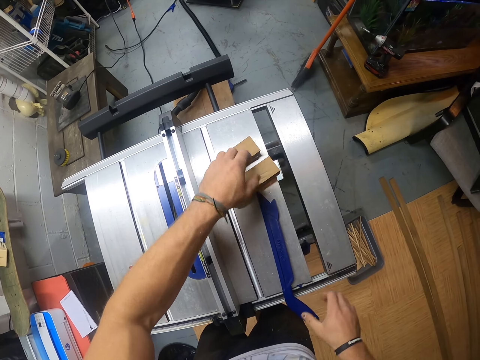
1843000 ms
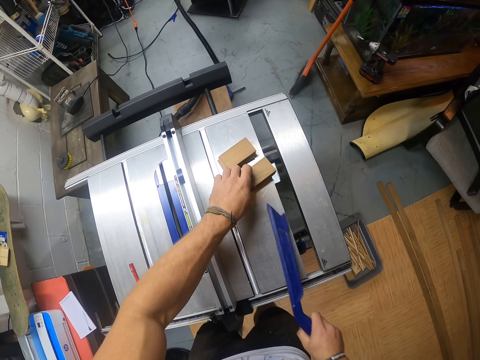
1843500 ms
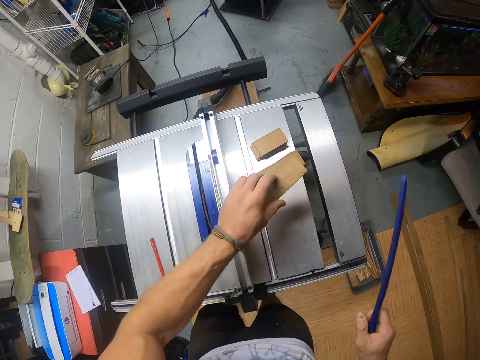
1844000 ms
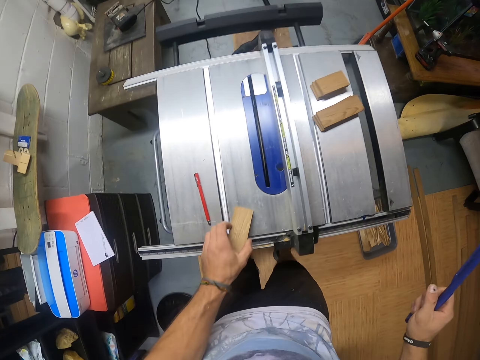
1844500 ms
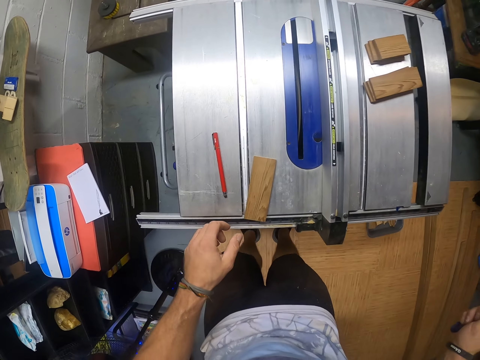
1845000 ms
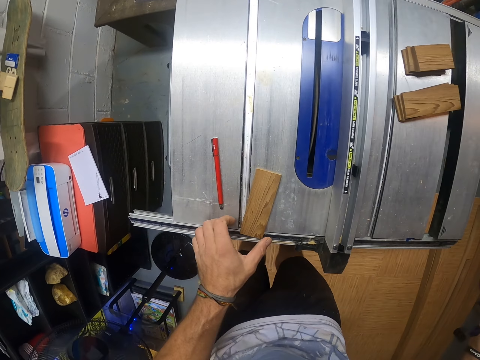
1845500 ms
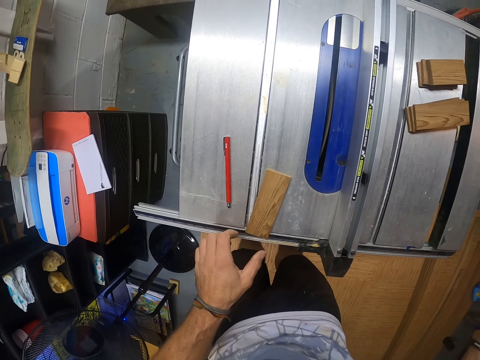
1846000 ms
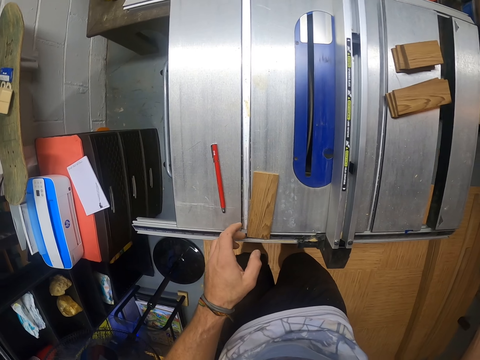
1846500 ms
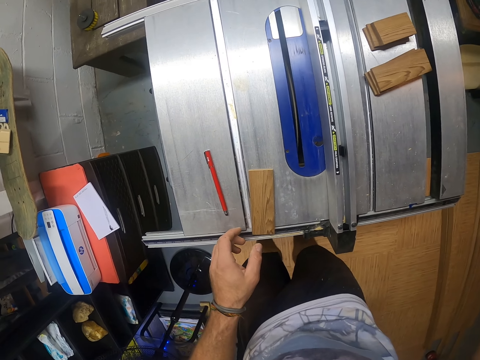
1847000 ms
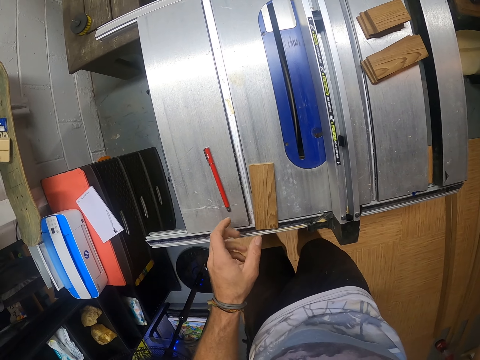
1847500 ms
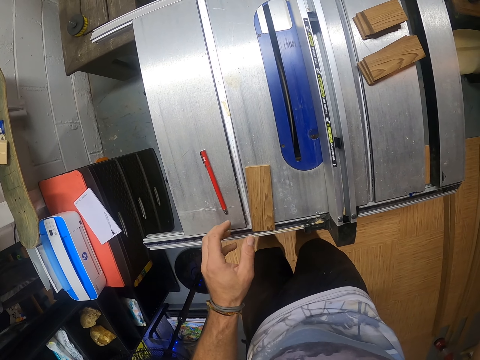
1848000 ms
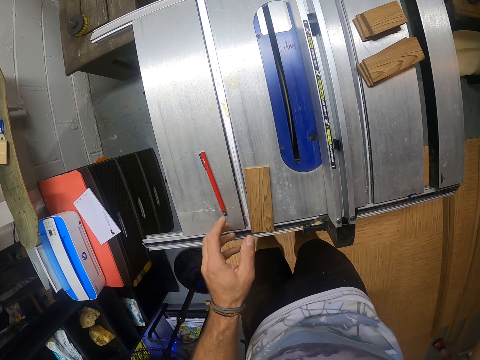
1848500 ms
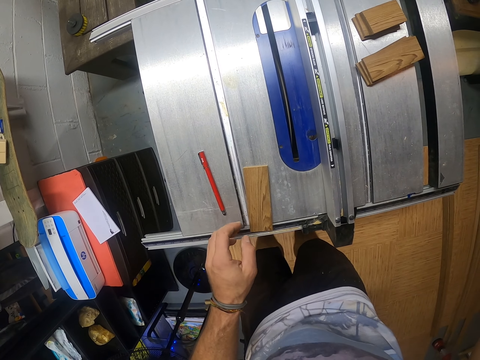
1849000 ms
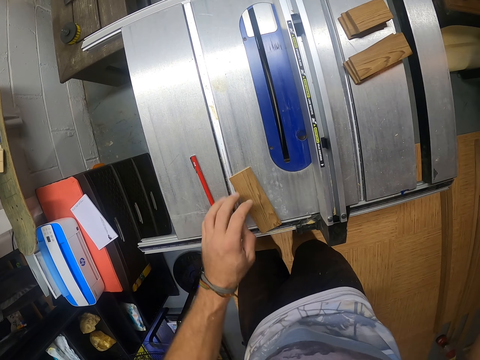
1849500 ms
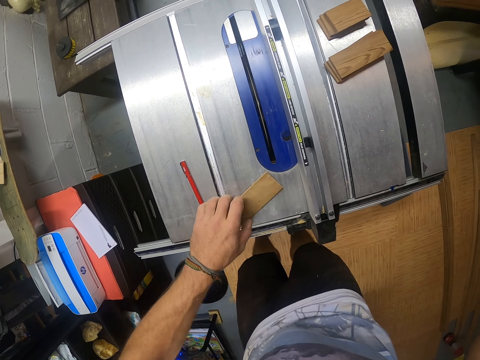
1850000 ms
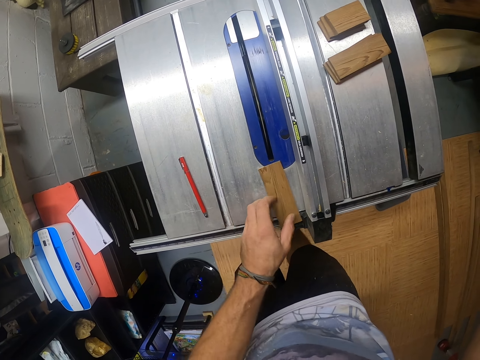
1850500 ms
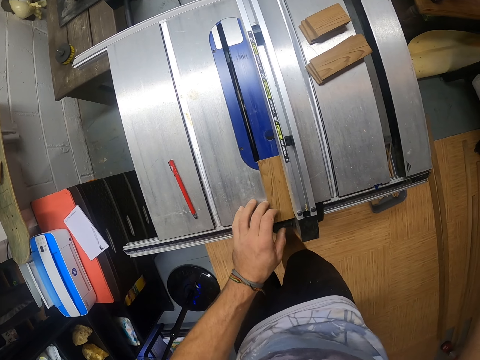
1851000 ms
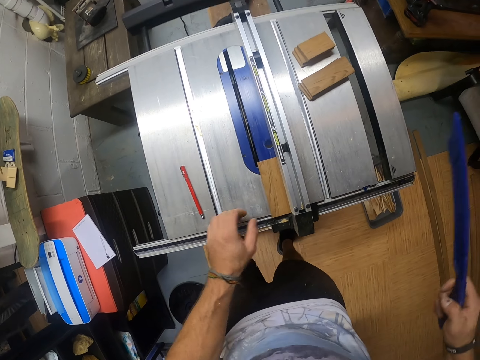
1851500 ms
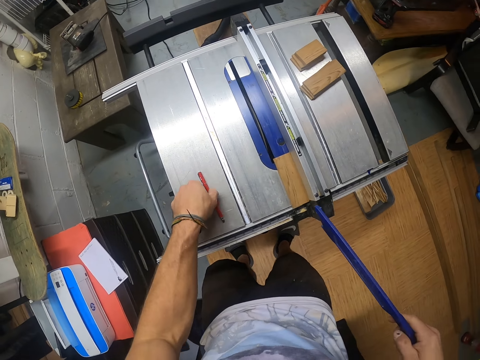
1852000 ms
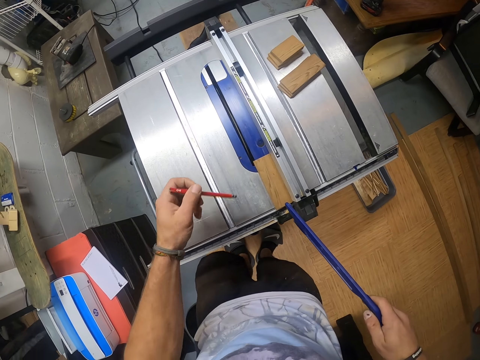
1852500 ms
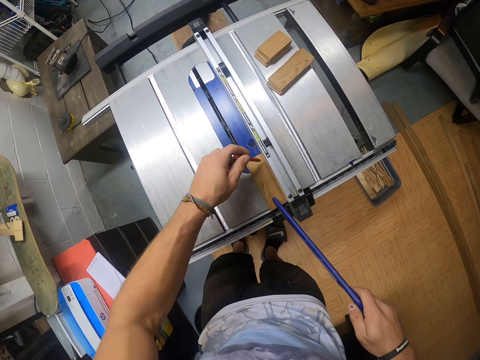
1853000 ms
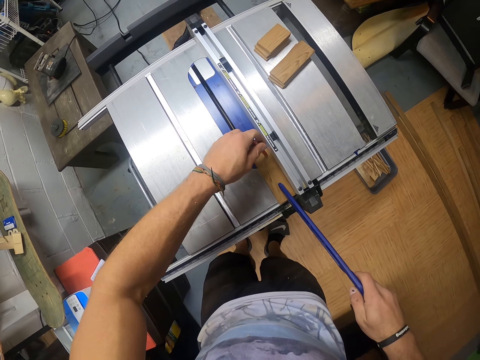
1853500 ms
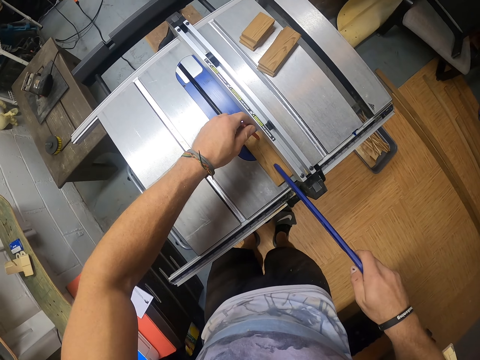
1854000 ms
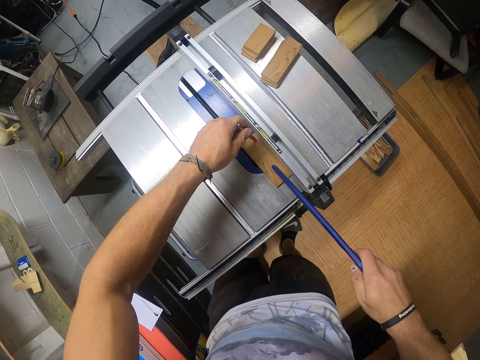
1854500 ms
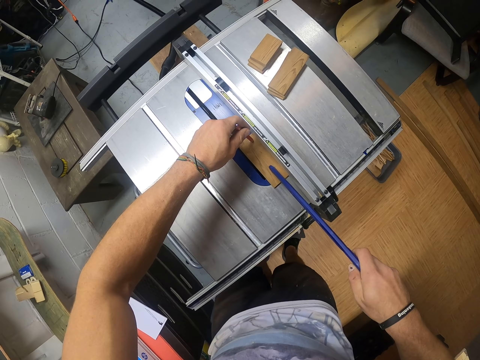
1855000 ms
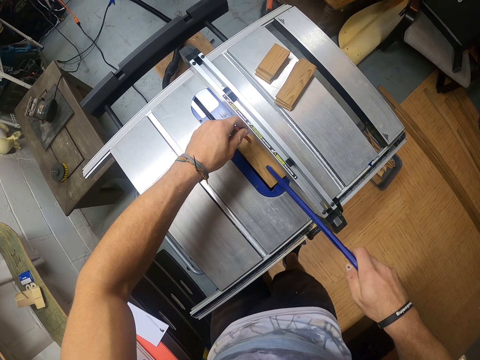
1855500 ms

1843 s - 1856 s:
The camera wearer picks up the push stick from the table saw with his right hand. He picks up wood from a pile of wood on the table saw with his left hand. He drops the wood on the table saw with his left hand. He moves the wood on the table saw with his left hand. He picks up the pen from the table saw with his left hand. He places the push stick on the wood on the blade guard of the table saw with his right hand. He slides the wood across the blade guard of the table saw with the pen and the push stick in both hands.

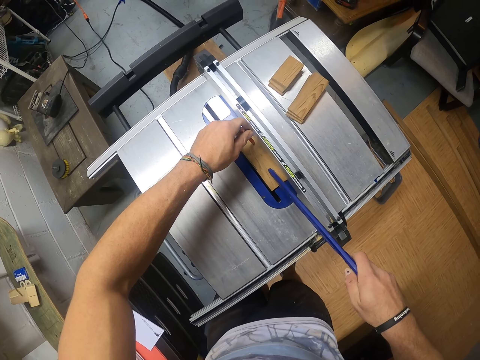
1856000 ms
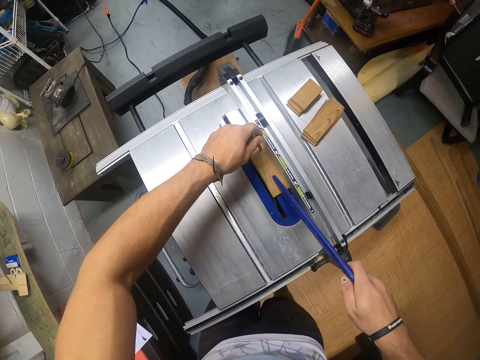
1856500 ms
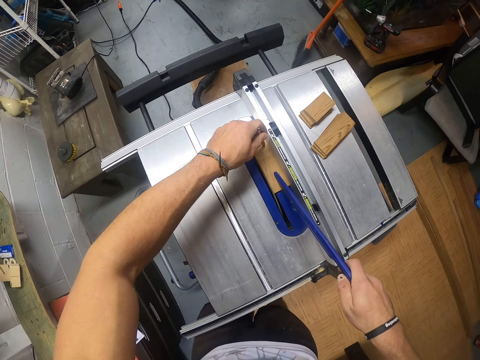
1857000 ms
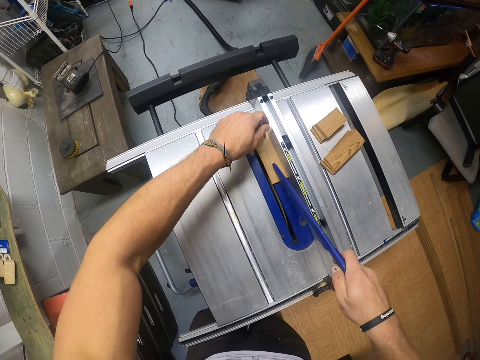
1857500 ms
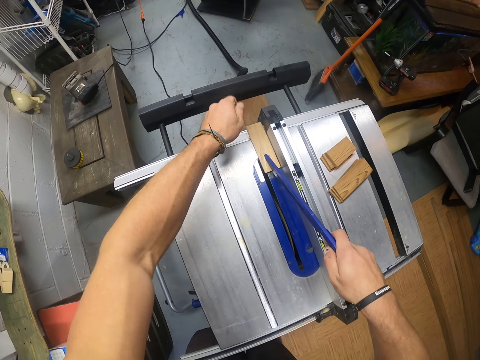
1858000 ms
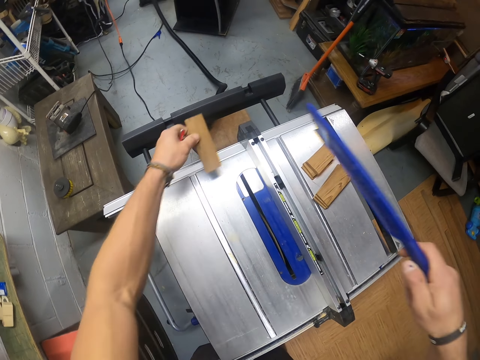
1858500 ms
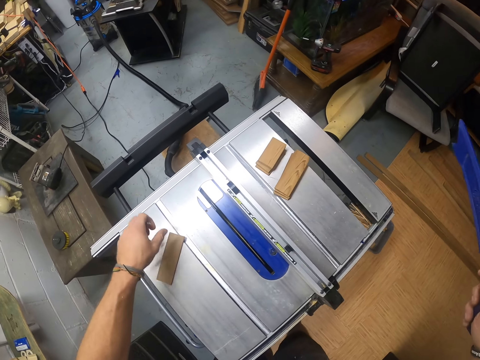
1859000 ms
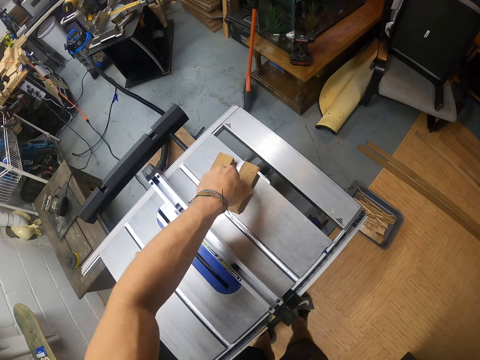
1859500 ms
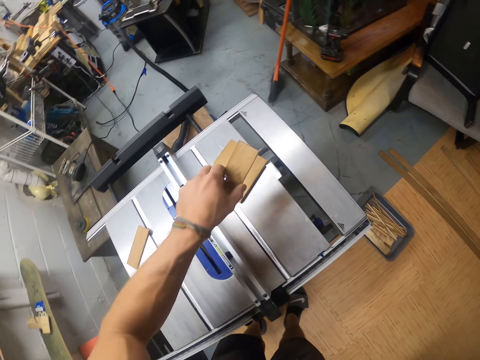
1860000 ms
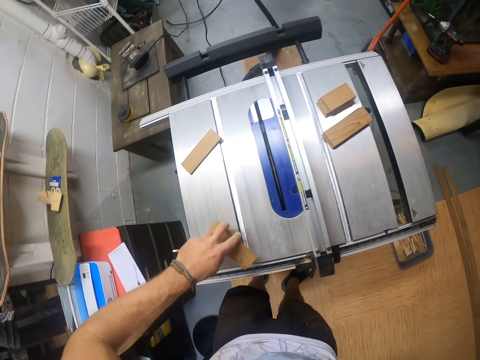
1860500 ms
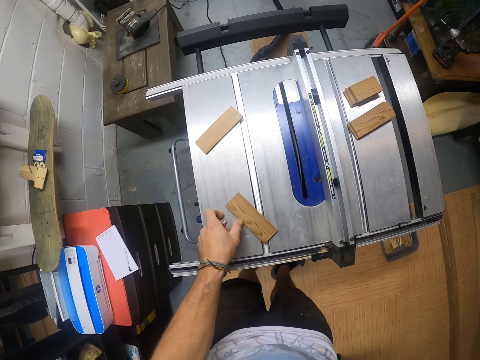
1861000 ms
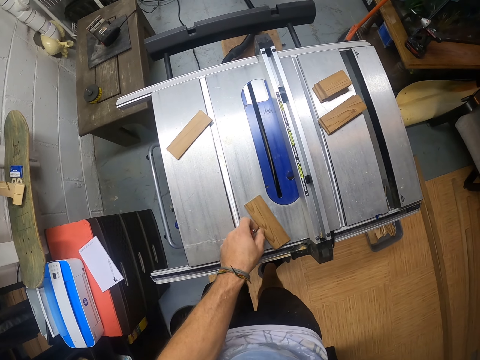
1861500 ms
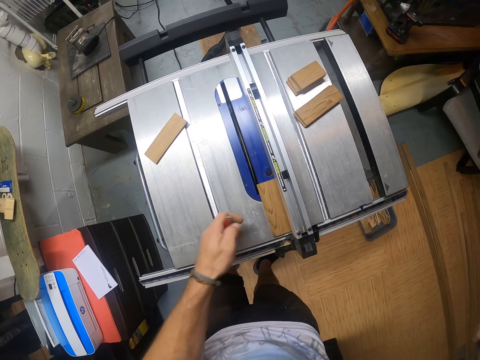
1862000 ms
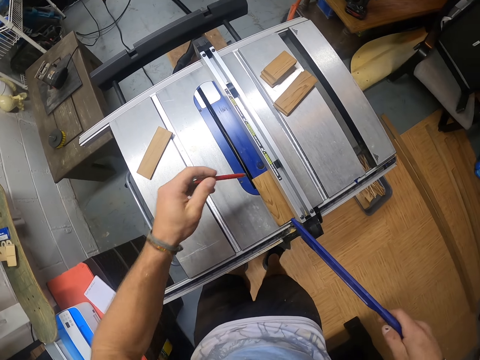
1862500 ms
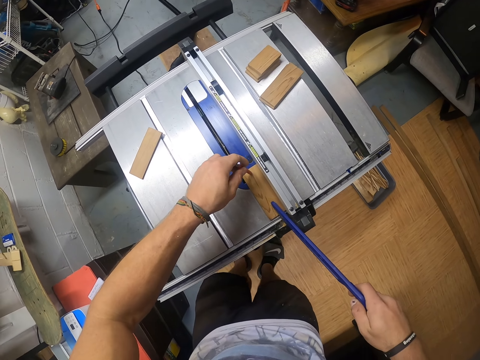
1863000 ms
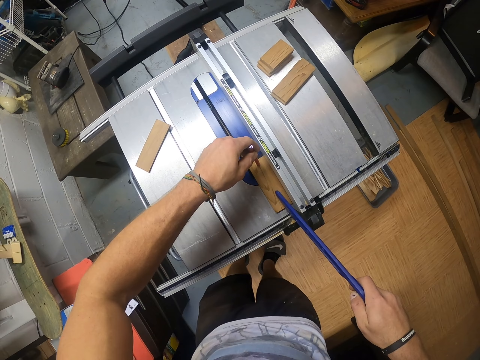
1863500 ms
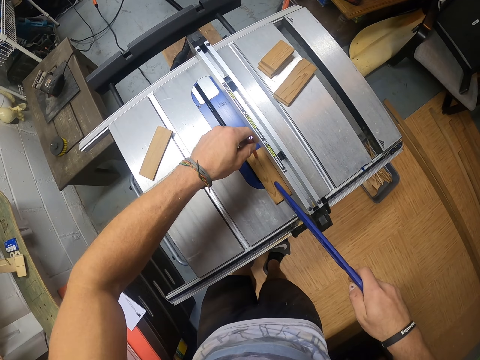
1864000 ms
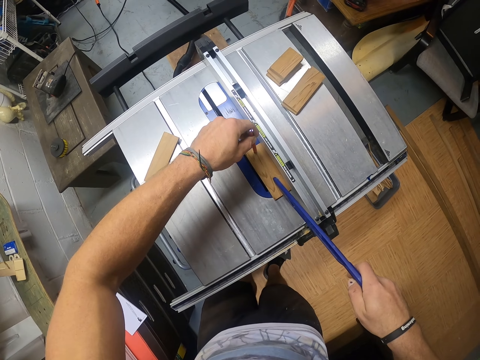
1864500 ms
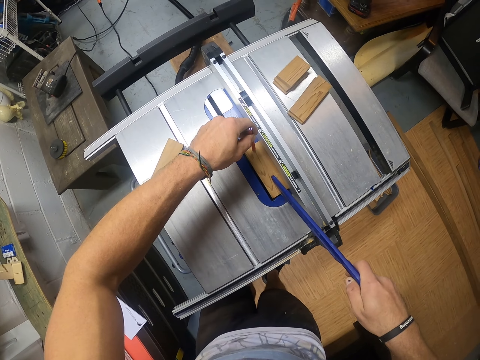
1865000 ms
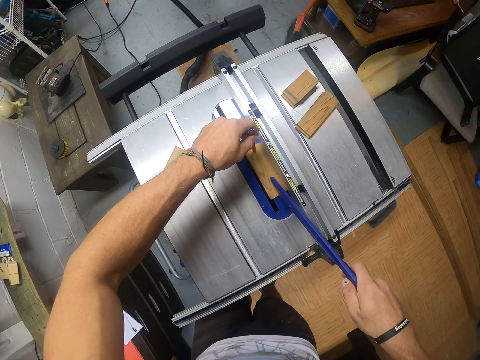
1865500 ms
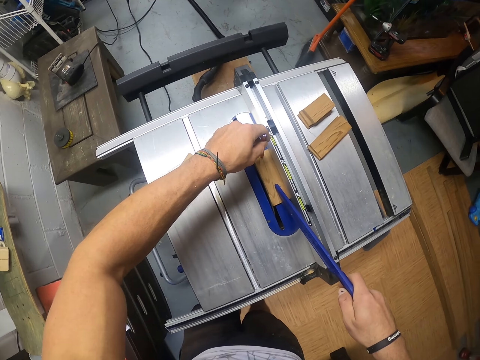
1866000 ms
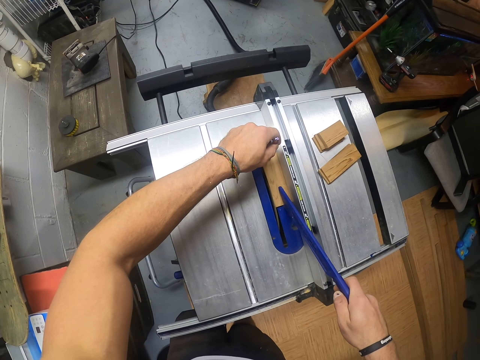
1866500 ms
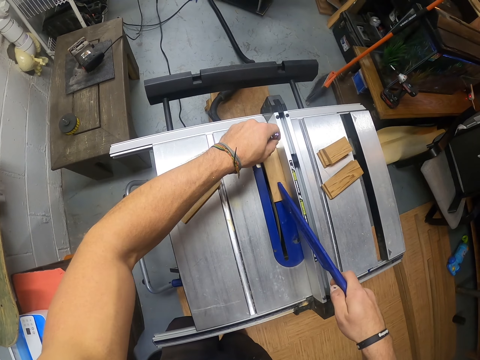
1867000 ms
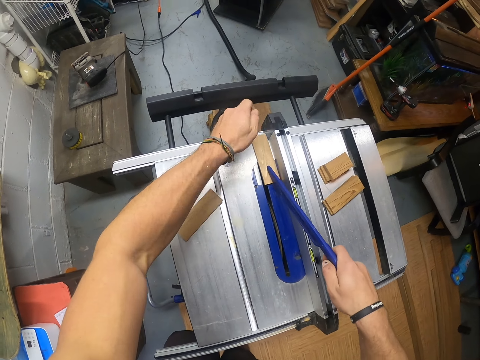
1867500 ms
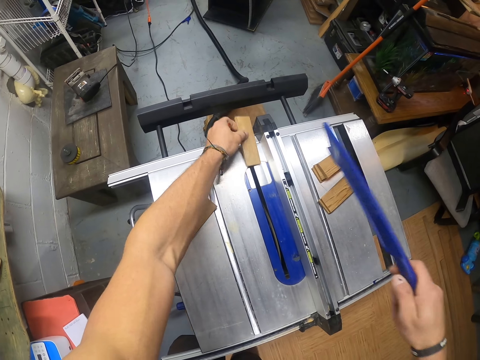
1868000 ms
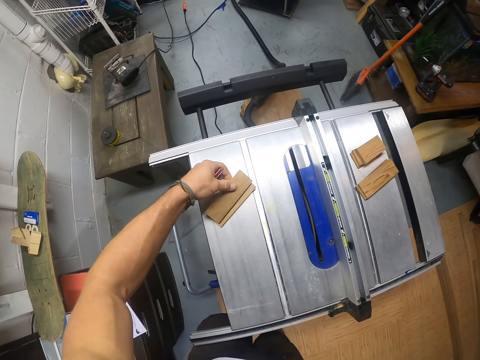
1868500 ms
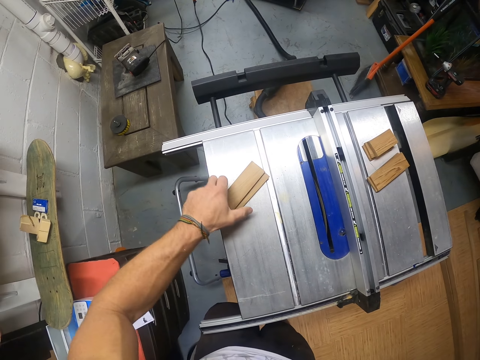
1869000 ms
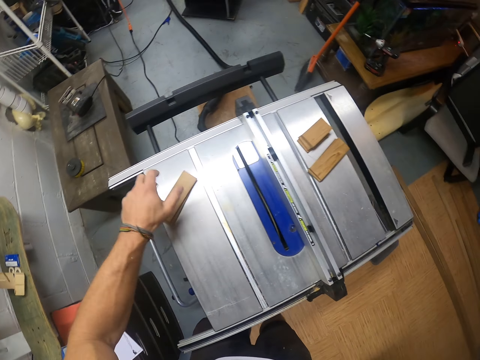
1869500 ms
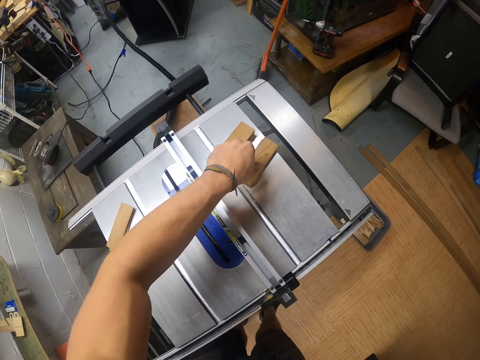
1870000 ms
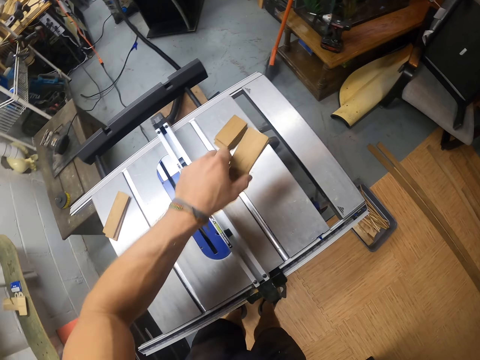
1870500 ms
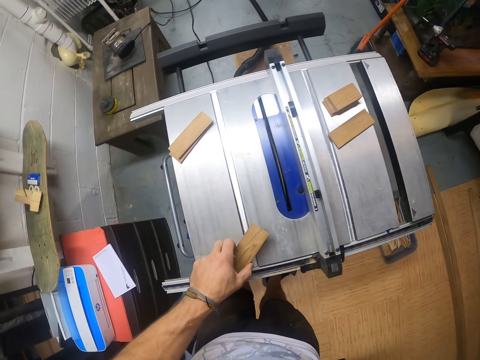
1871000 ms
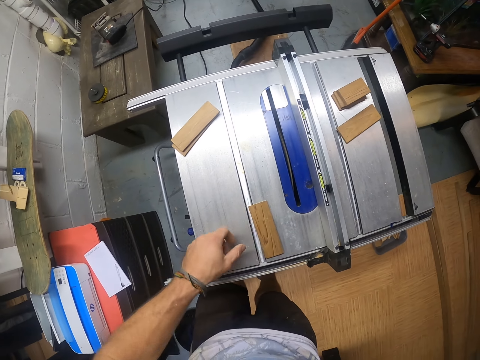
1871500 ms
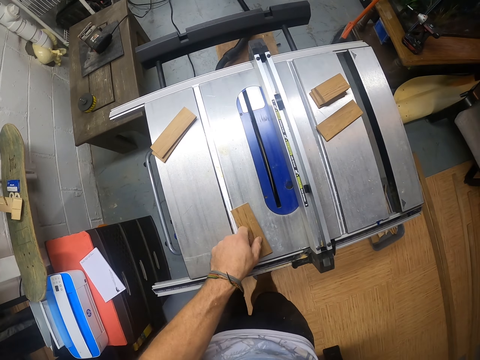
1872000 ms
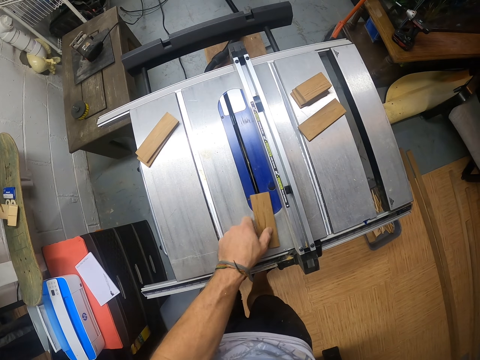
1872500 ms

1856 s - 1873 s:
The camera wearer moves the wood piece across the table wood cutter. He picks the wood from the table saw with his left hand. He drops the wood on the table saw with his left hand. He picks the wood from a pile of wood on the table saw with his left hand. He drops the wood on the table saw with his left hand. He moves the wood on the table saw with his left hand. He slides the wood across the blade guard on the table saw with the pen and the push stick in both hands. He picks the wood from the table saw with his left hand. He drops the wood on the wood on the table saw with his left hand. He moves the pile of wood on the table saw with his left hand. He picks the wood from the pile of wood on the table saw with his left hand. He drops the wood on the table saw with his left hand. He moves the wood on the table saw with his left hand.
